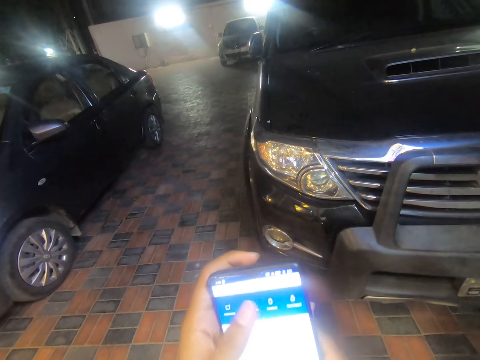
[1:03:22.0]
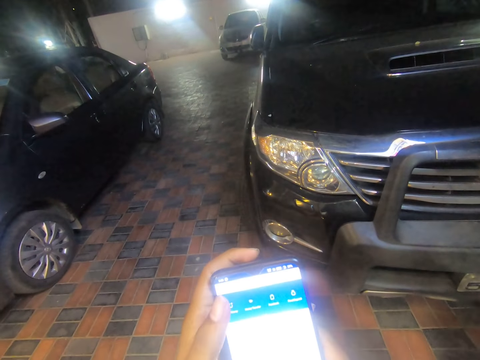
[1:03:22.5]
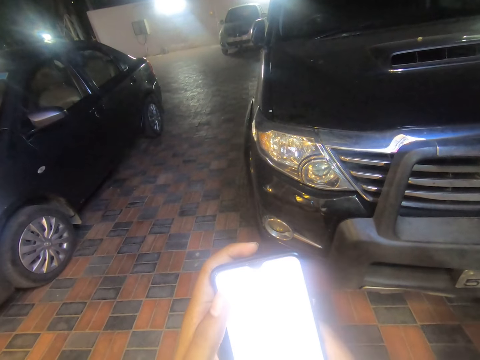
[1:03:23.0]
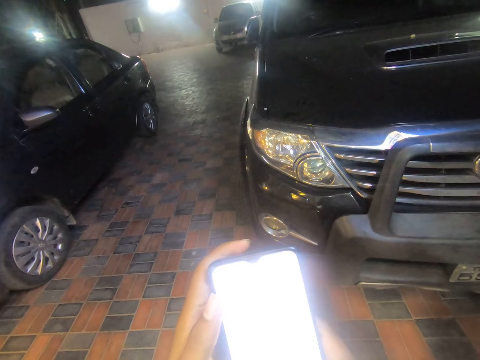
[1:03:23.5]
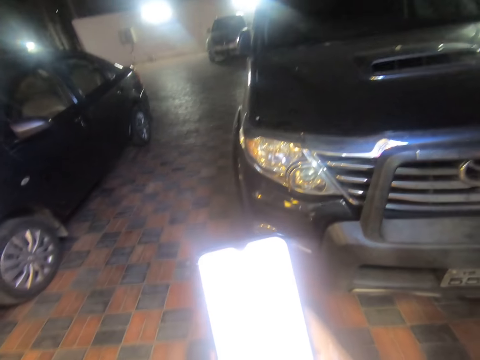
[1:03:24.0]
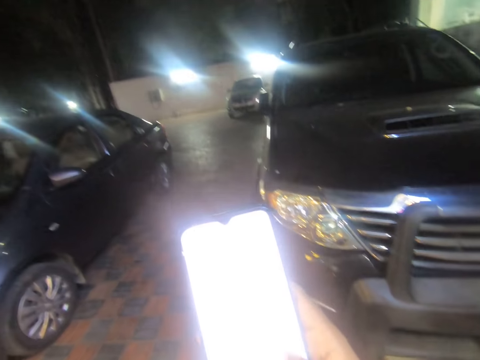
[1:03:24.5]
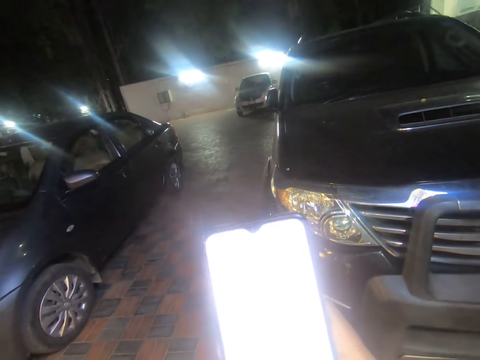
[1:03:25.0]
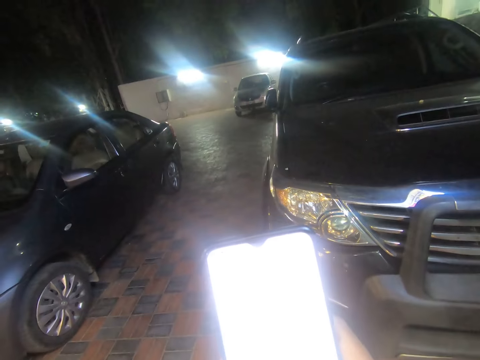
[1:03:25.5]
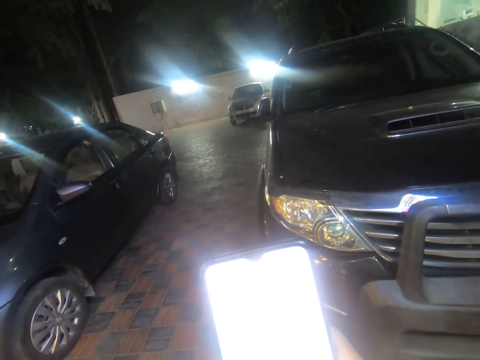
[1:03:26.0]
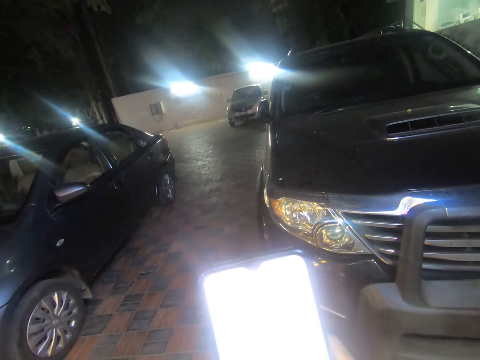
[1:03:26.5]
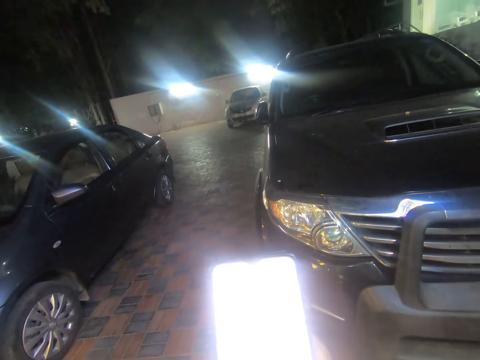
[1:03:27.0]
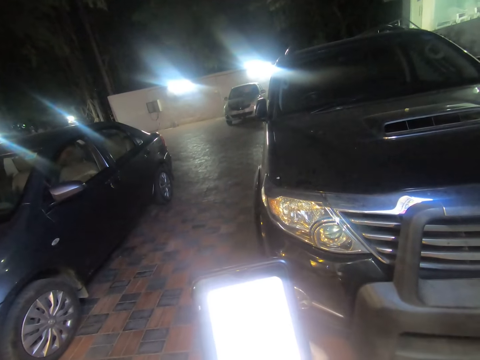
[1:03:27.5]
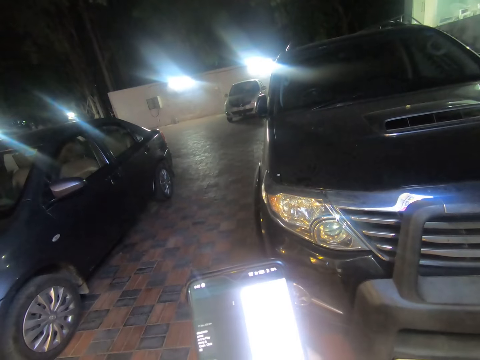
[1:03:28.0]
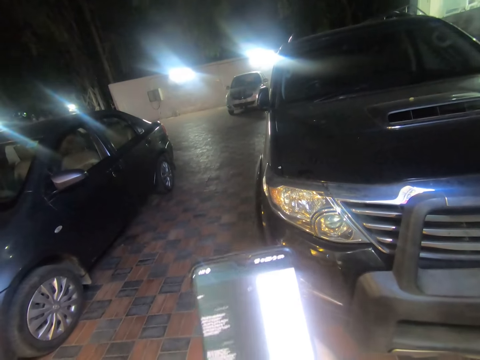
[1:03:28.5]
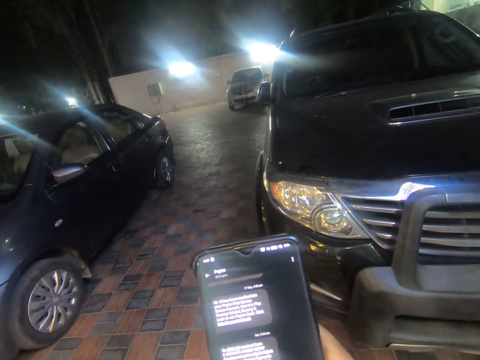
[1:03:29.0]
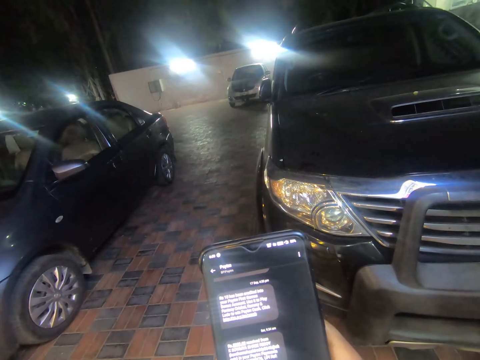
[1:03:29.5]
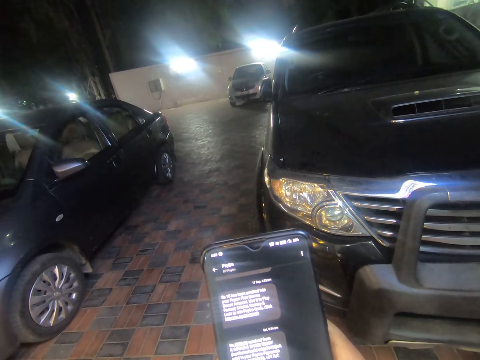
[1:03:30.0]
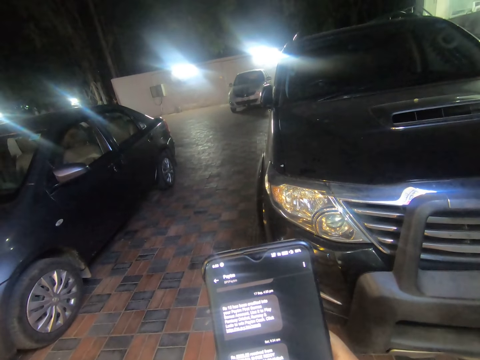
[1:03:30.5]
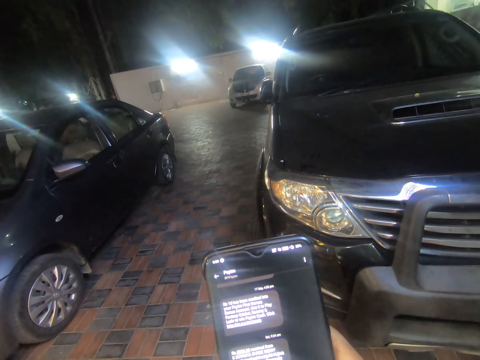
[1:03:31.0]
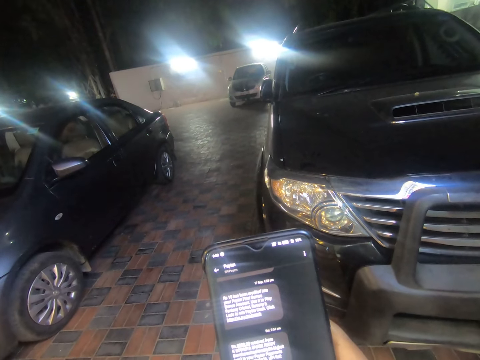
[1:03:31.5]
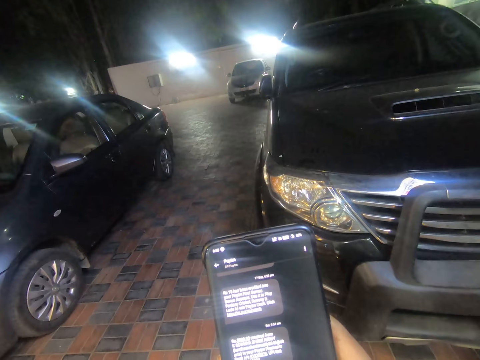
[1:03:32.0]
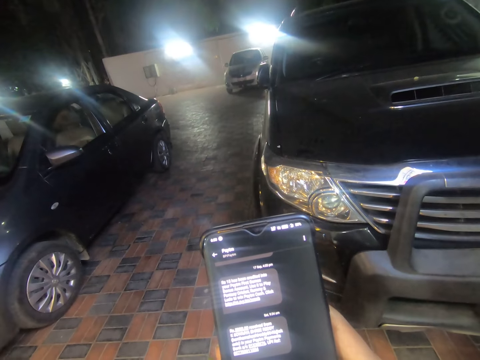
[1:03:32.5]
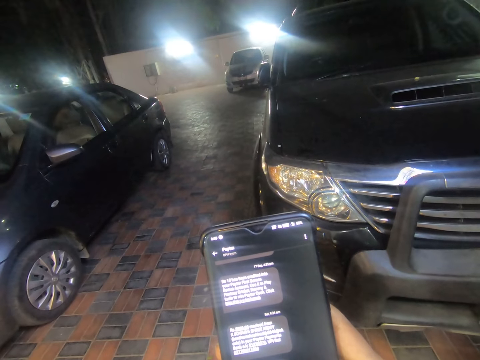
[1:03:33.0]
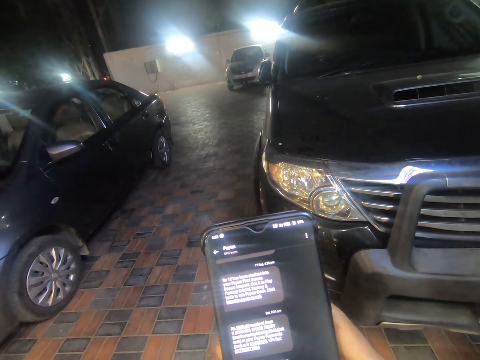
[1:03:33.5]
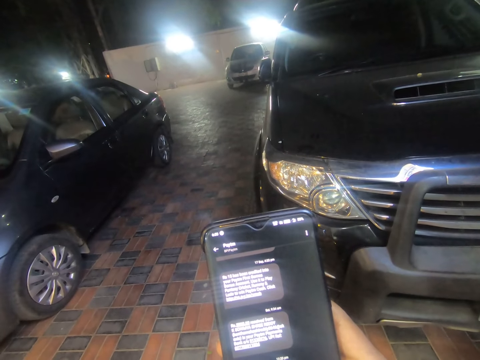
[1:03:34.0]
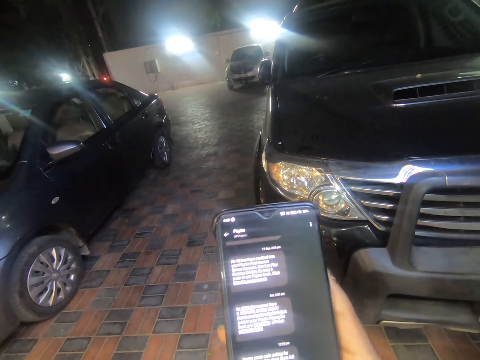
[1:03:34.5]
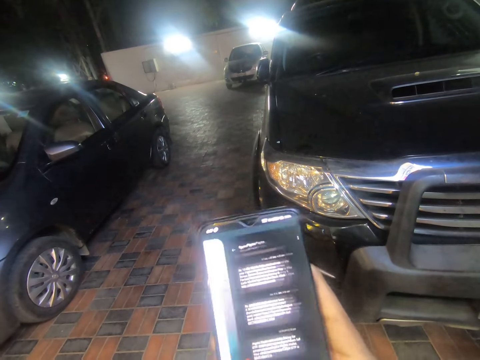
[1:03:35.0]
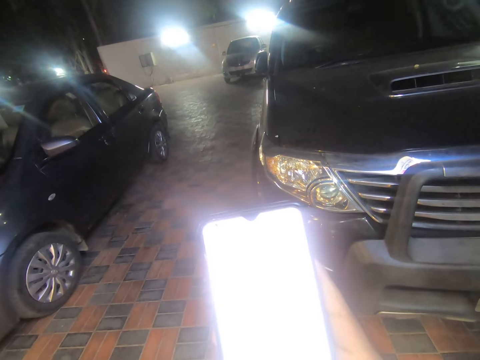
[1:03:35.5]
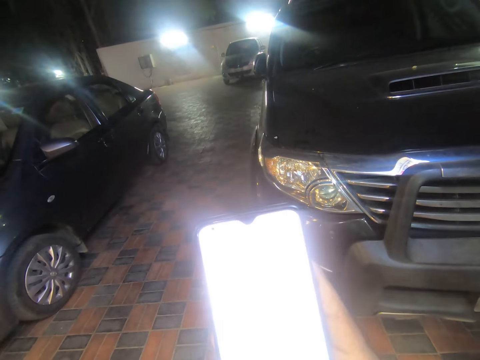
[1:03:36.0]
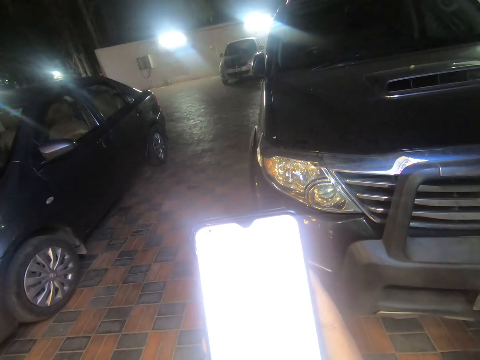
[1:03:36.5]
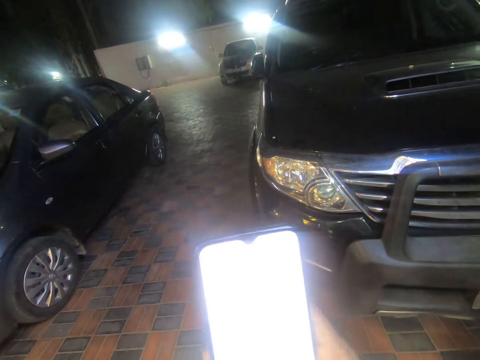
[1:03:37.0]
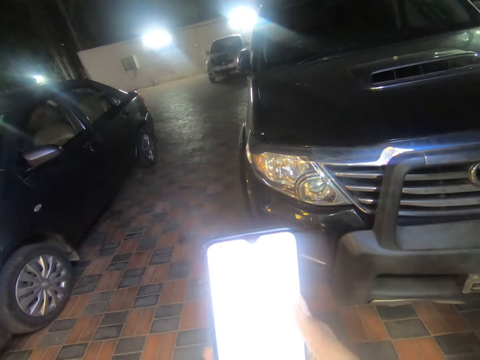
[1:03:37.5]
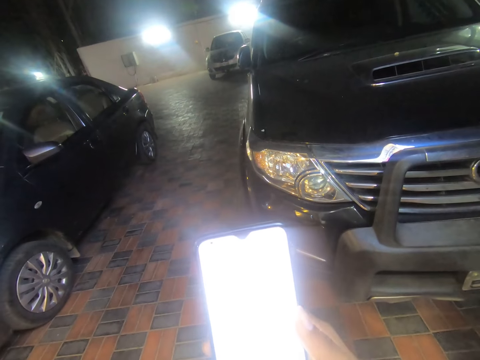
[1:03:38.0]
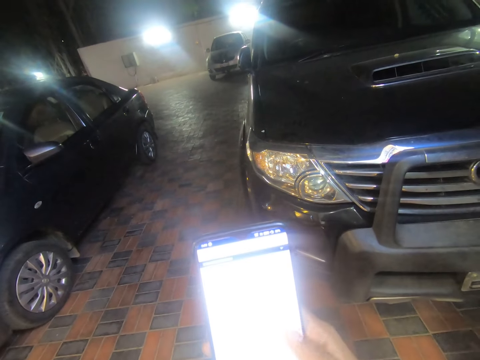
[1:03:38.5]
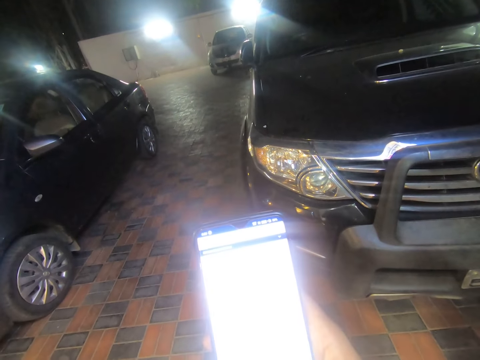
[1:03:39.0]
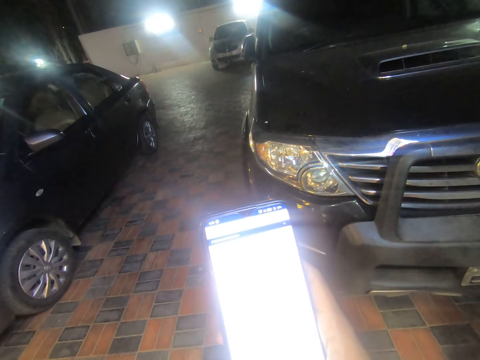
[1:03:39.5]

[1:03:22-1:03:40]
The camera wearer presses the phone. She operates the phone with her right hand. She looks at the phone. She scrolls the phone. She looks at the phone. She scrolls the phone. She looks at the phone.

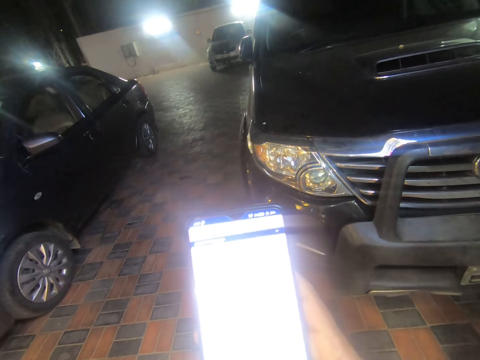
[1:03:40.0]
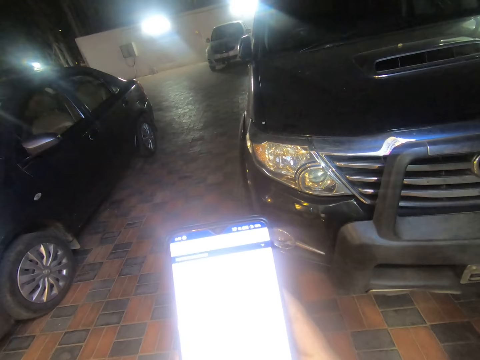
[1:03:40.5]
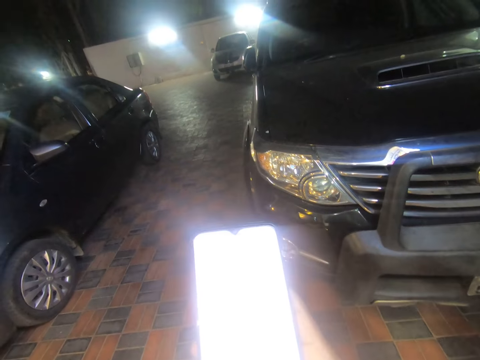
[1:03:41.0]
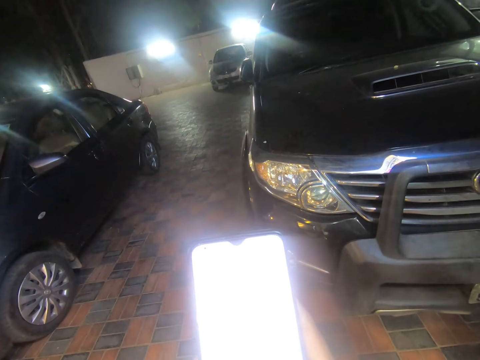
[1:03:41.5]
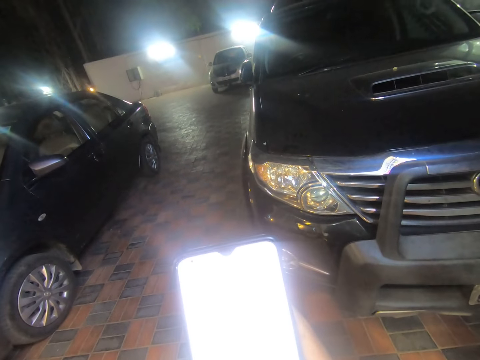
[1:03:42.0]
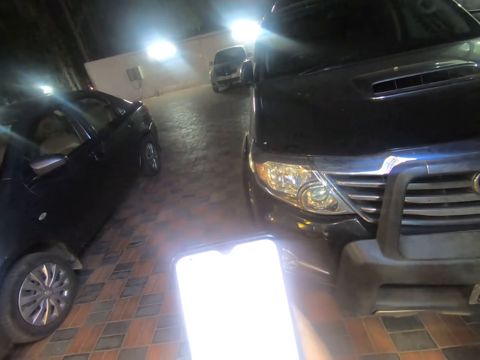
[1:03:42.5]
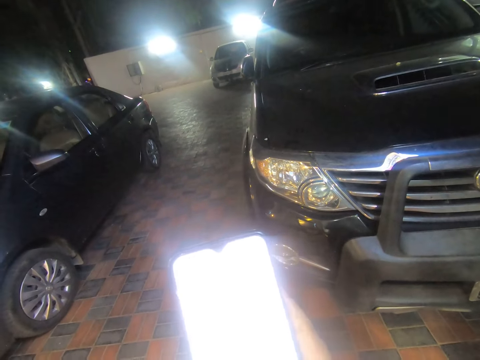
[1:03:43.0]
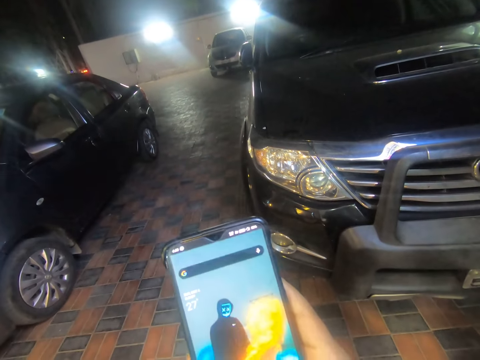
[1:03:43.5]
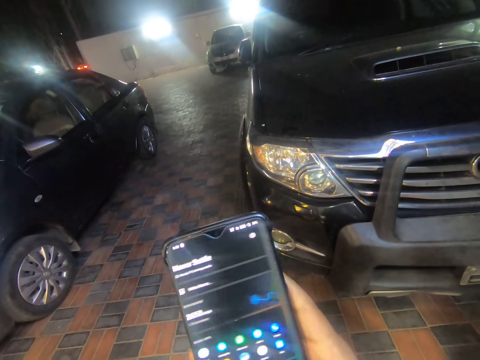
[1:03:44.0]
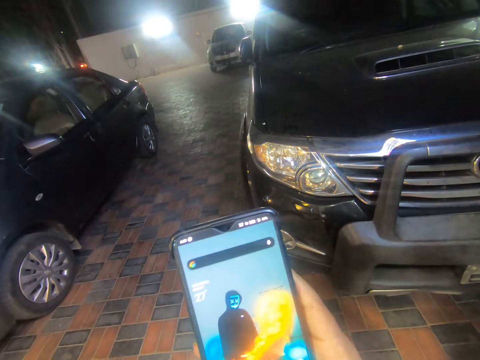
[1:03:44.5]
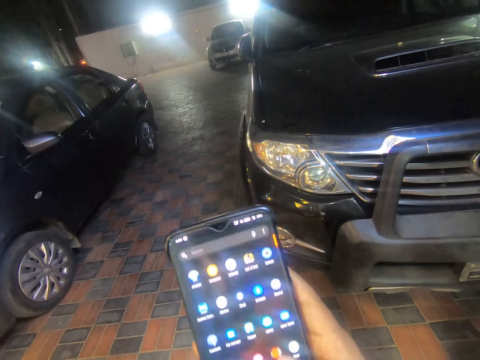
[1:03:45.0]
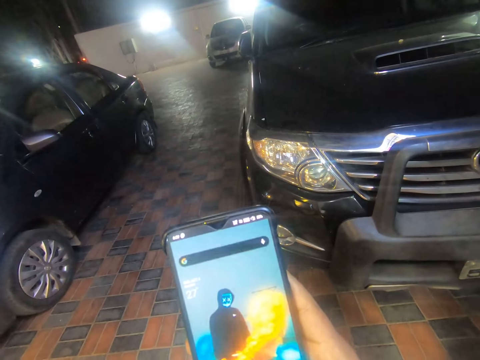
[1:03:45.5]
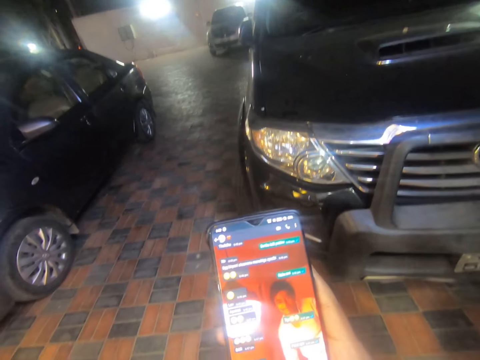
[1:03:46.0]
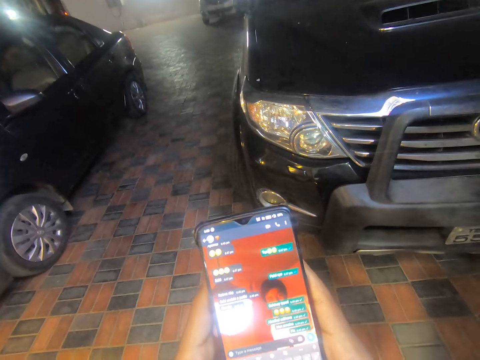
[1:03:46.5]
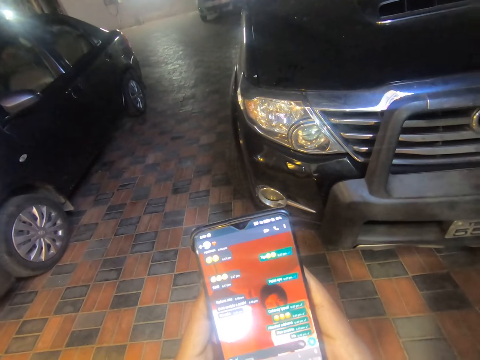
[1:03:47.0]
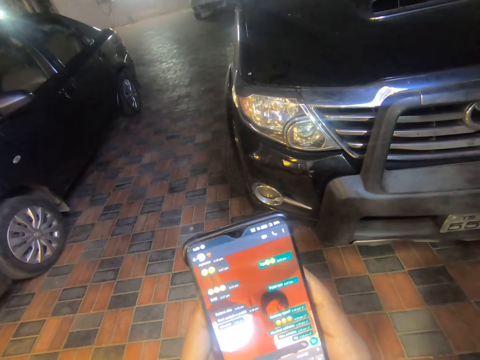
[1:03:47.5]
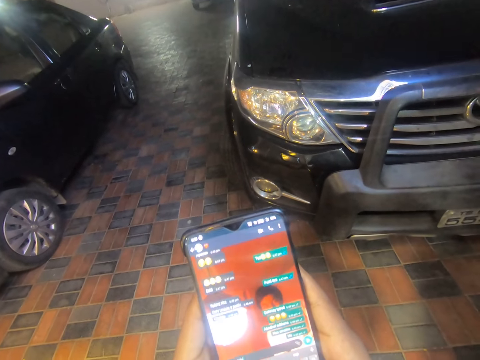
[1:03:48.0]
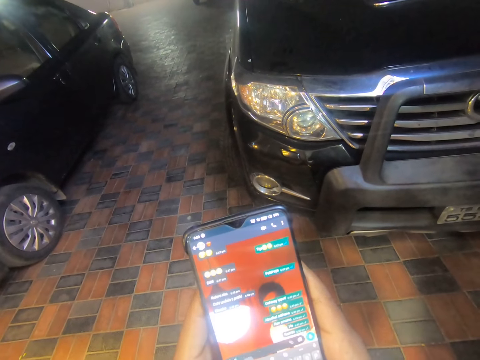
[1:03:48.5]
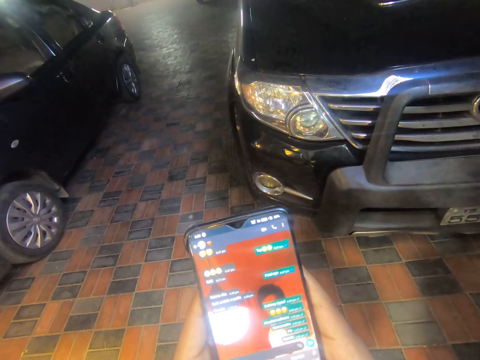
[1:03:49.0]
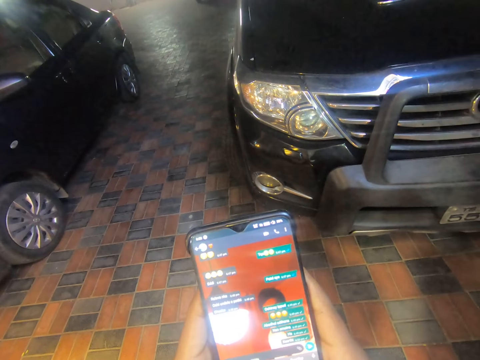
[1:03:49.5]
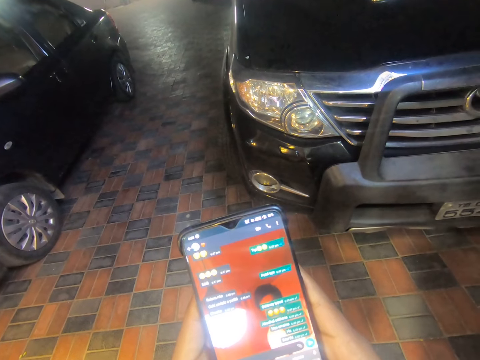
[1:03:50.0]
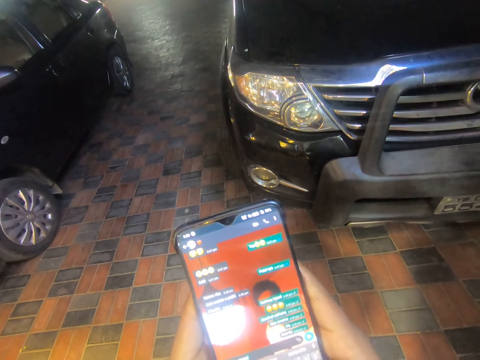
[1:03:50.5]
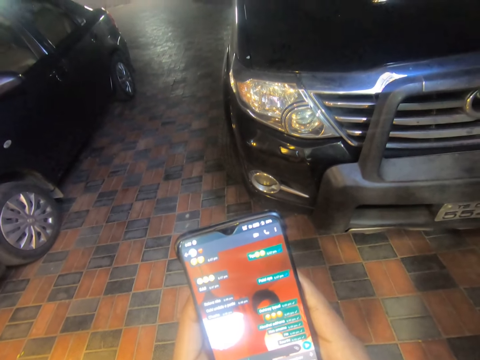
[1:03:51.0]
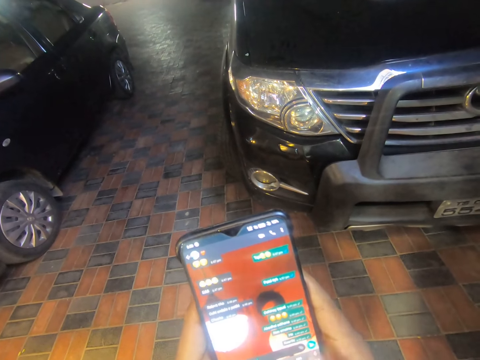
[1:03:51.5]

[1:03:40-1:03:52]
The camera wearer presses the phone. She scrolls the phone. She operates the phone with her hands.
